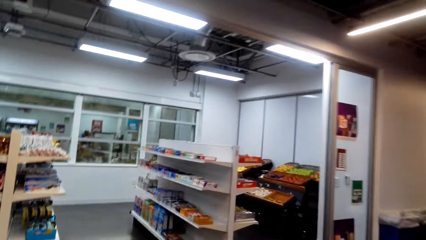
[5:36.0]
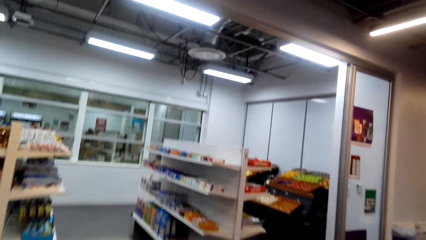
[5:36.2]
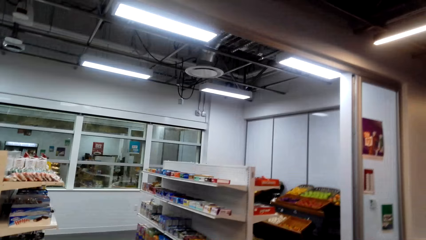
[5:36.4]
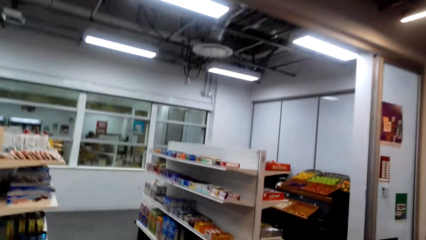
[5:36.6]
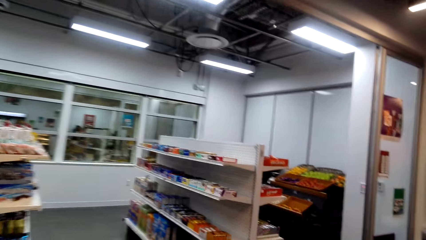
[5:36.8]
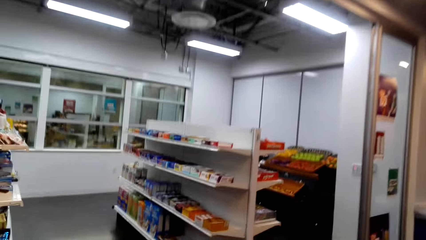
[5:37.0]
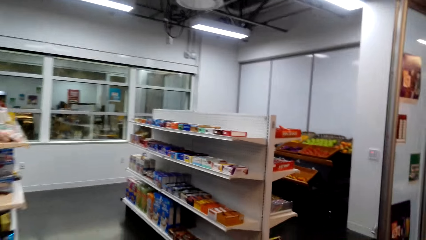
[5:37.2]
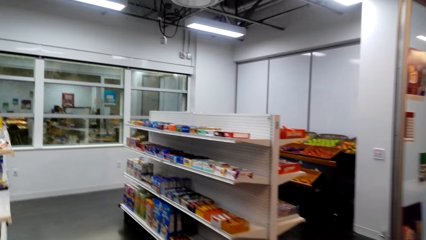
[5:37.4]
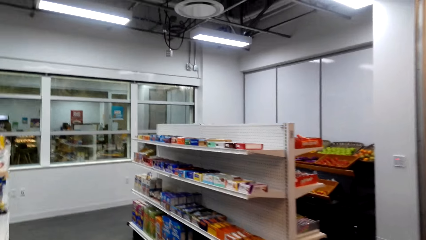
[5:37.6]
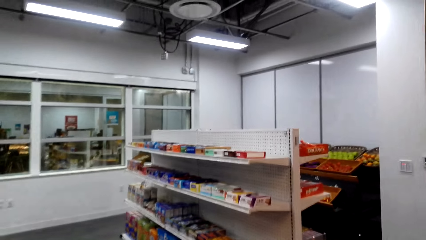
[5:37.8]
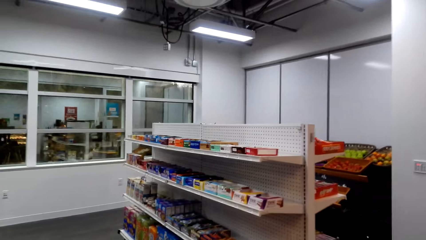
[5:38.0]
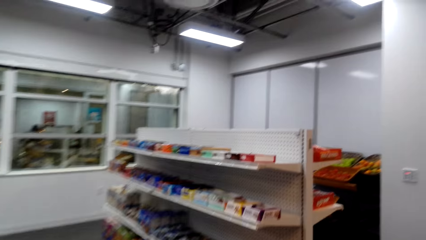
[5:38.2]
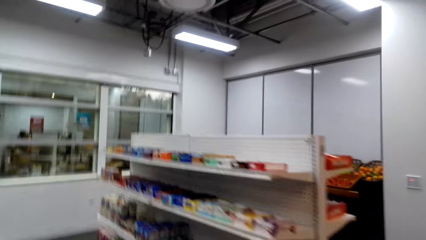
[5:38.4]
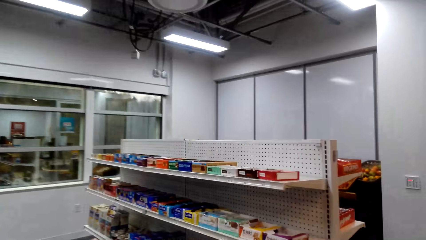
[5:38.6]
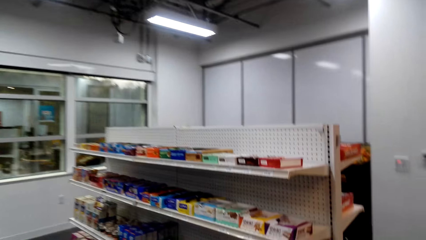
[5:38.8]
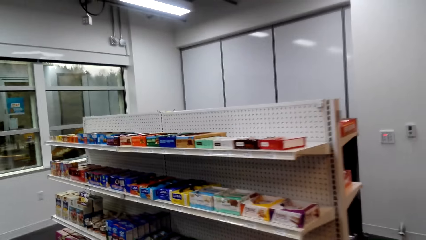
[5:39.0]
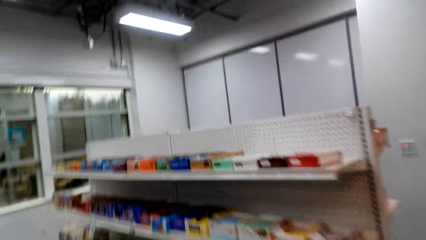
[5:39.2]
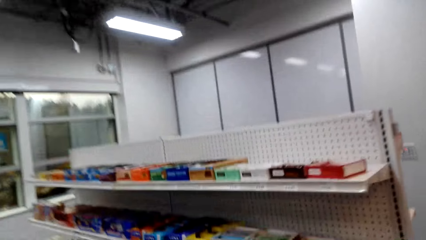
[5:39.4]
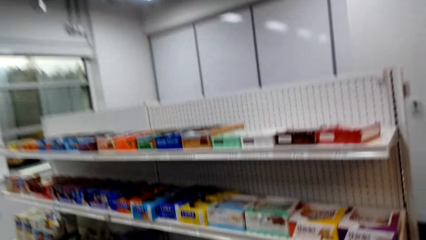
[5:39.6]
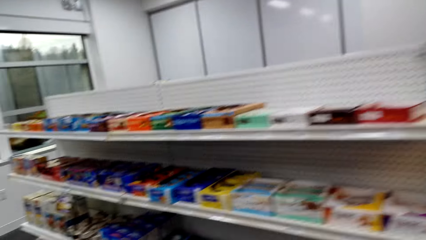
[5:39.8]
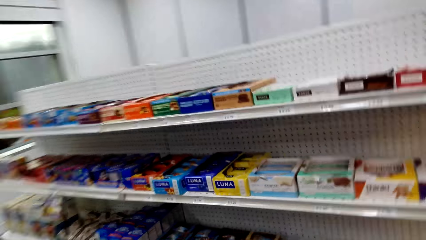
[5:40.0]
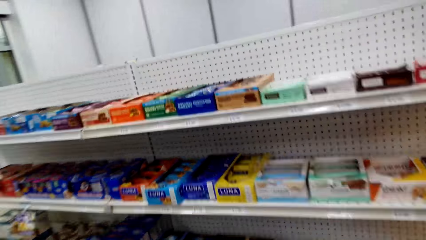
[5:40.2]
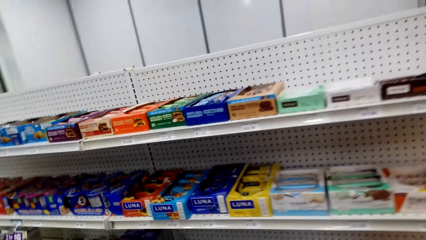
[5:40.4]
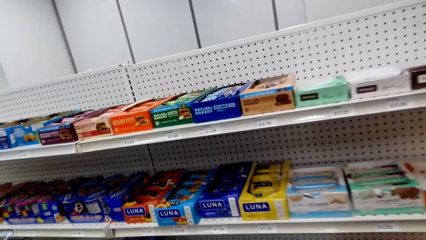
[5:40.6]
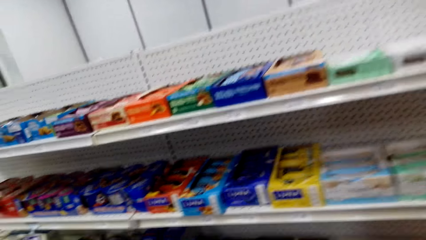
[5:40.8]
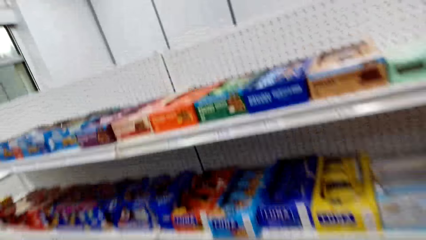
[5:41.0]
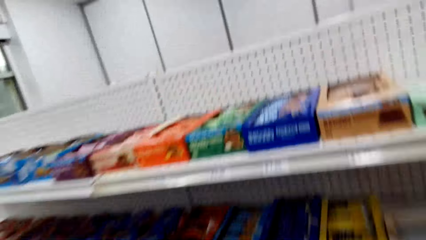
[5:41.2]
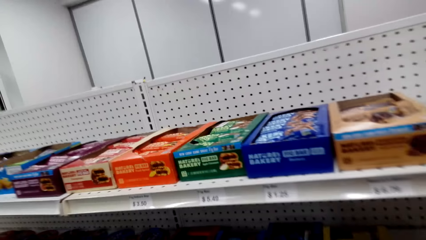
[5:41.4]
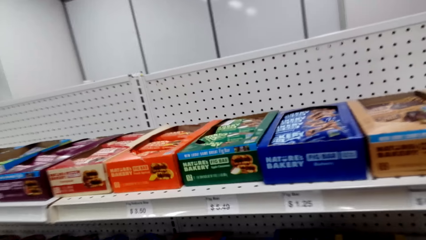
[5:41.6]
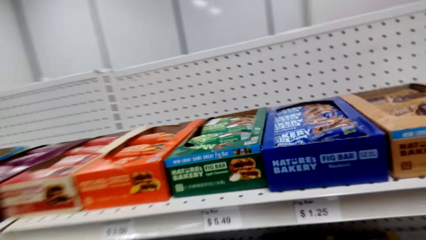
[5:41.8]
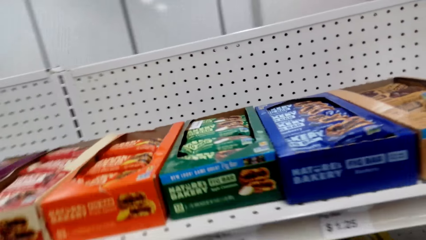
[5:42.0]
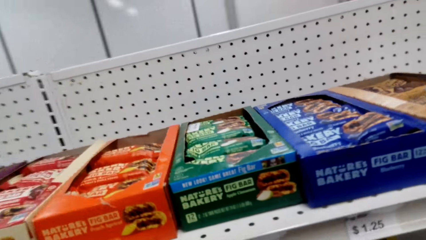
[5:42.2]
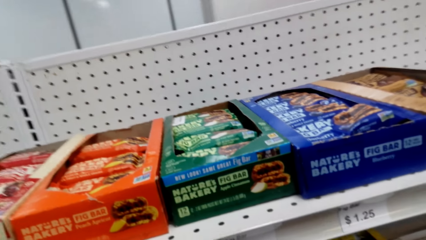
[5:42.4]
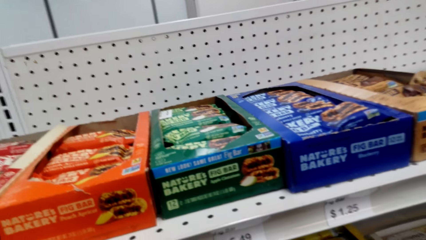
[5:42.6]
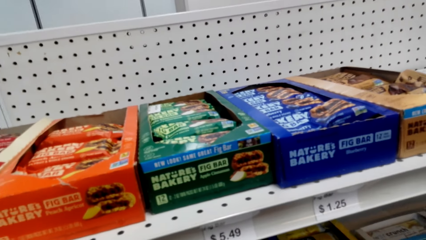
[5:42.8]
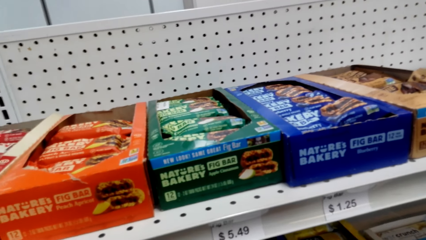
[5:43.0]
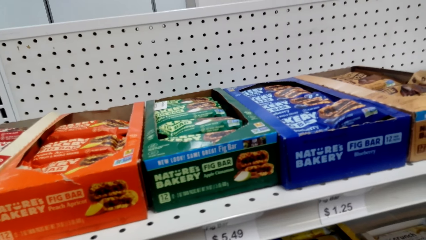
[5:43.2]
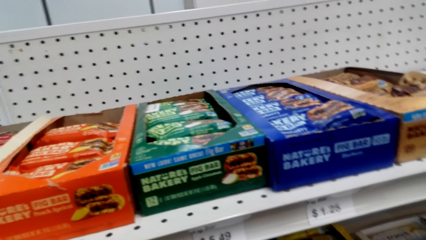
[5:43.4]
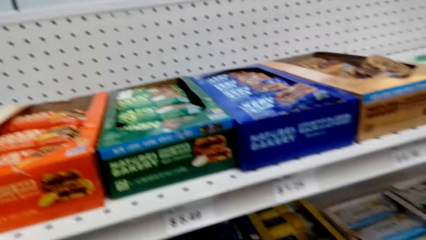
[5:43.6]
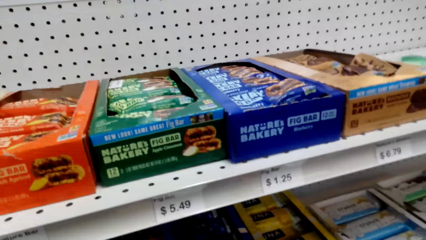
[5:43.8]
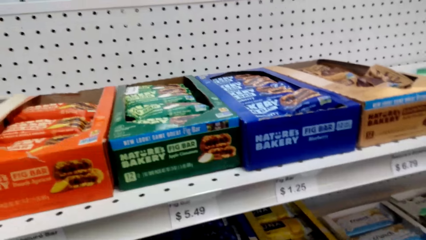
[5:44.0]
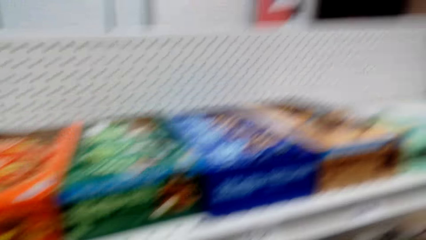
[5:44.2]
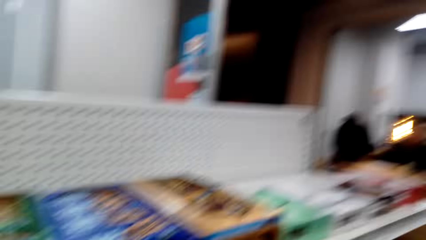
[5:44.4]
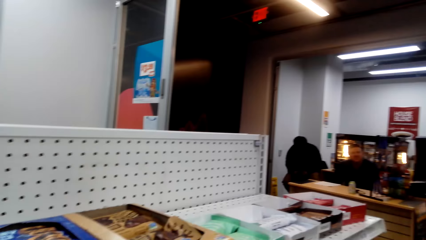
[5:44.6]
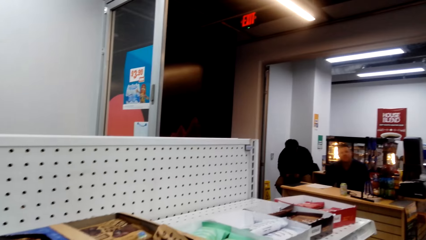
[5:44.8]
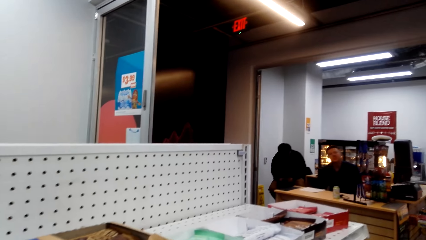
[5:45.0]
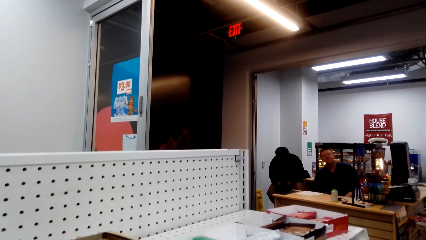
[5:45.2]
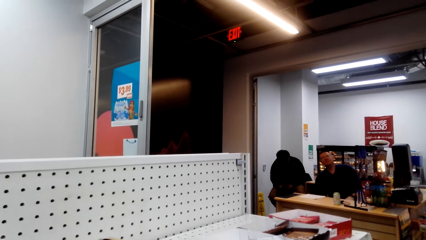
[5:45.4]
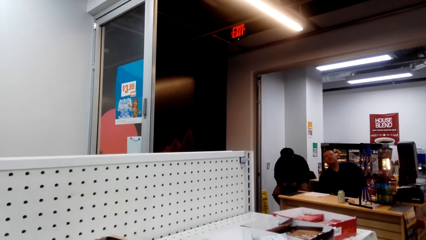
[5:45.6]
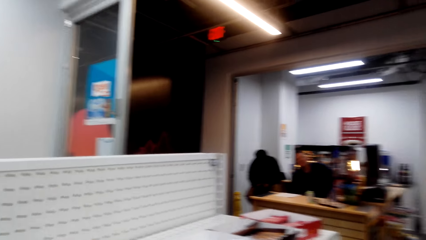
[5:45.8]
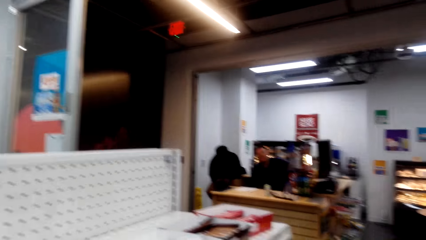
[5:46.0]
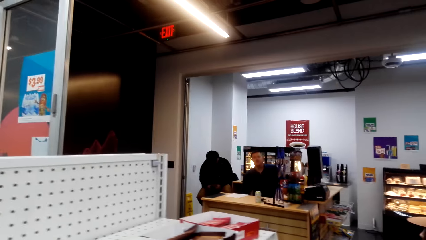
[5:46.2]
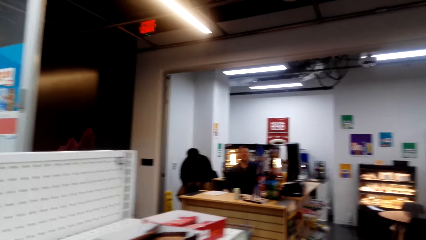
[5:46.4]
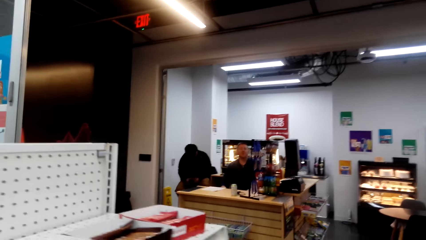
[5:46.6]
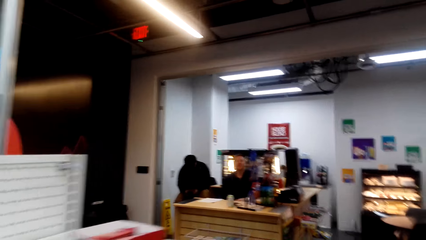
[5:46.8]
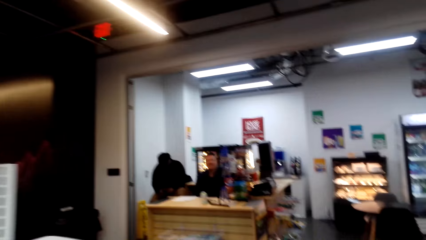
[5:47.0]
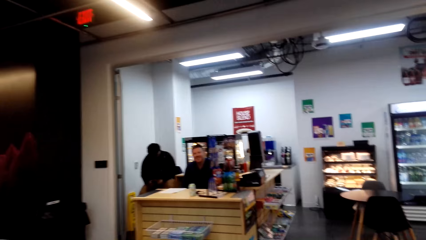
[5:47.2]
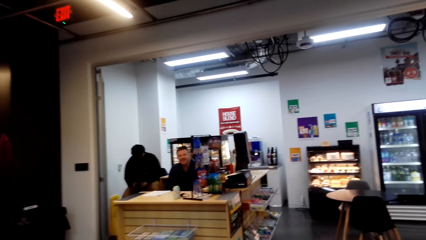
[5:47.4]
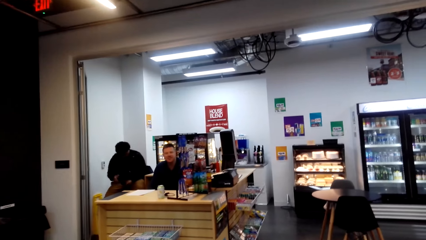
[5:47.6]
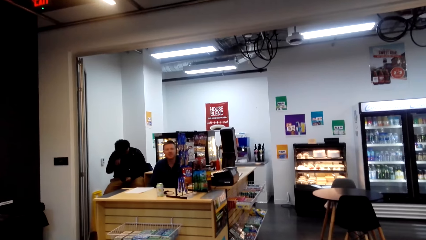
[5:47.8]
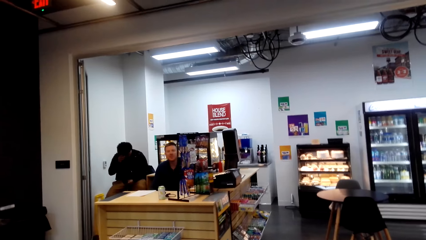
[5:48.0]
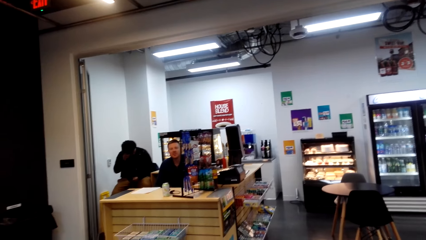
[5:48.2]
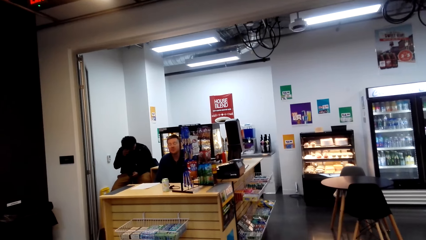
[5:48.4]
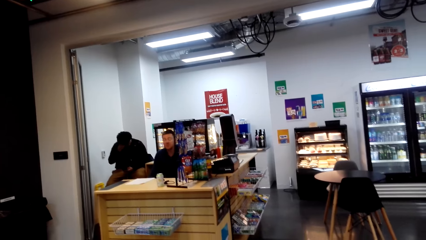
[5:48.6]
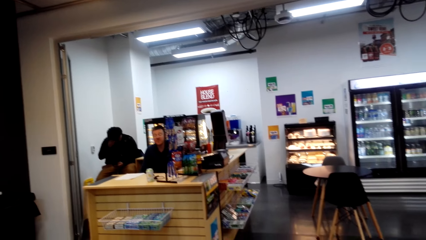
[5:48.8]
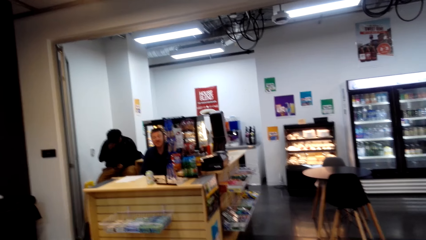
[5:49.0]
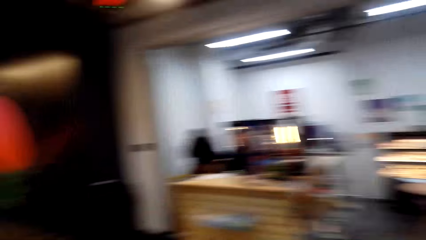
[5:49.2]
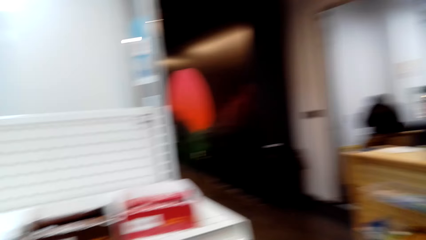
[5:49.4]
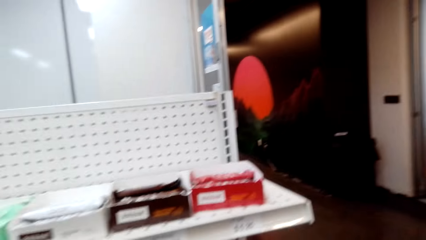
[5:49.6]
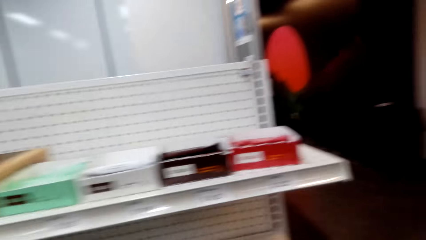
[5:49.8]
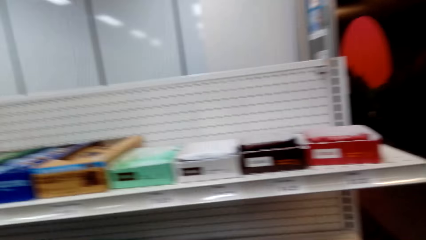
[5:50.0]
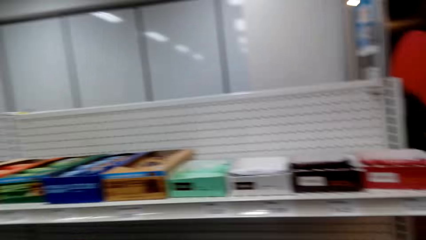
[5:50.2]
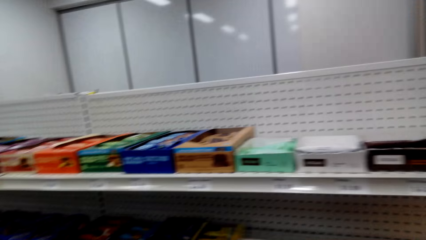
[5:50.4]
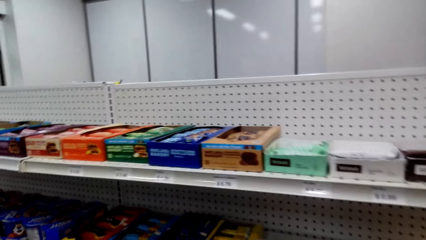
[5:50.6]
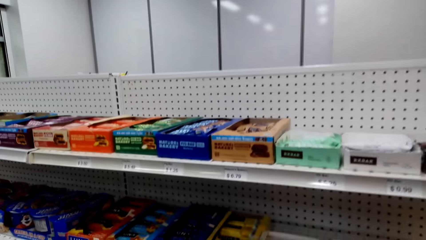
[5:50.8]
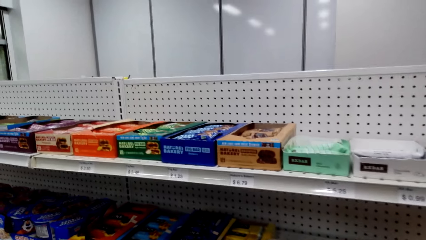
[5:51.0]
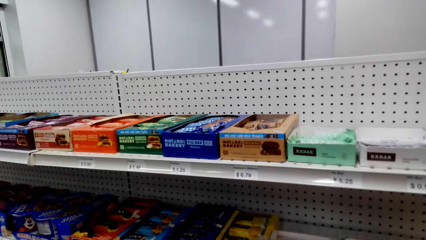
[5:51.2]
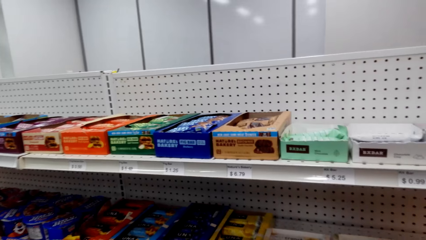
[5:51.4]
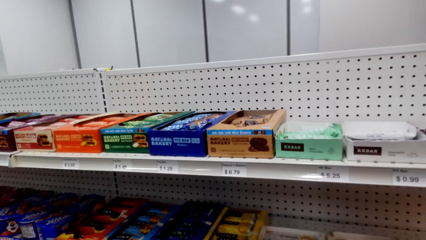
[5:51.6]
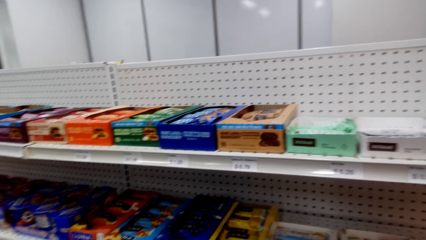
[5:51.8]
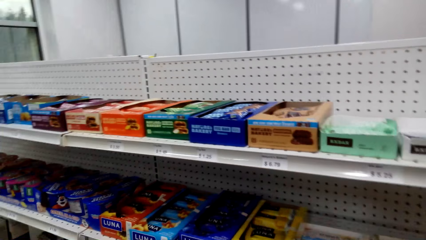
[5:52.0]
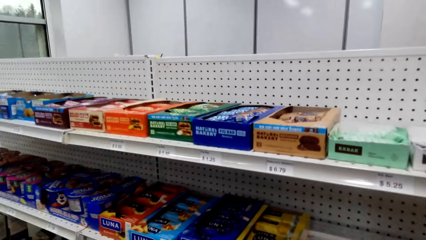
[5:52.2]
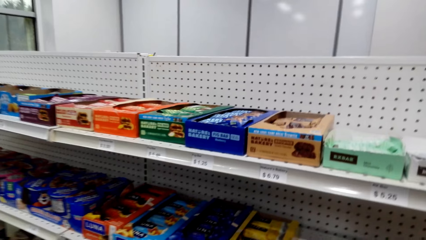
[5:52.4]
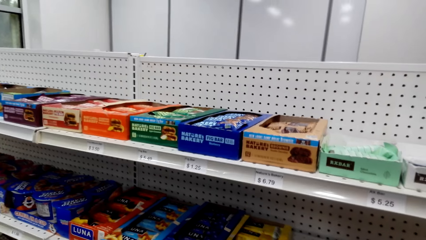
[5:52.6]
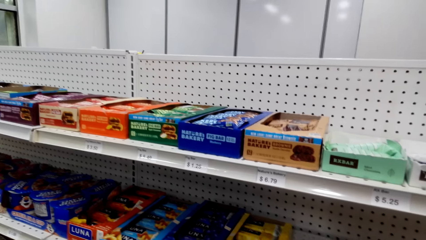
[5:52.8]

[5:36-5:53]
The camera wearer enters the supermarket. They look at snack bars on the shelf. They converse with a cashier. The camera wearer looks at the snack bars on the shelf.
